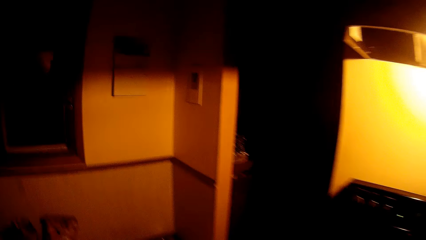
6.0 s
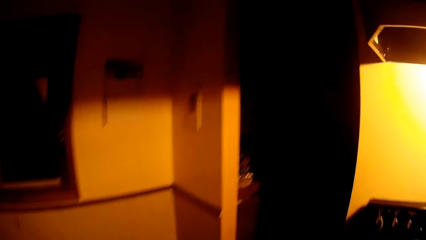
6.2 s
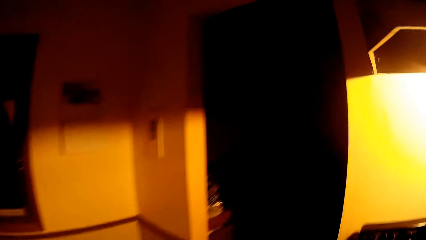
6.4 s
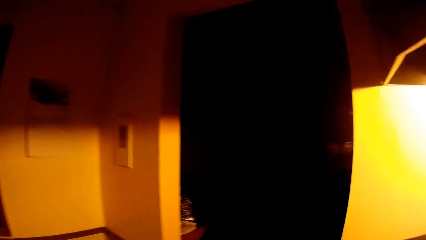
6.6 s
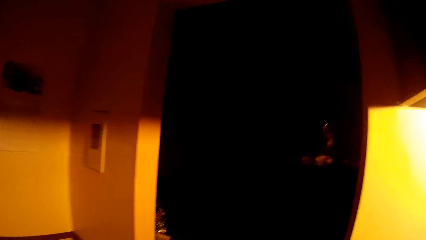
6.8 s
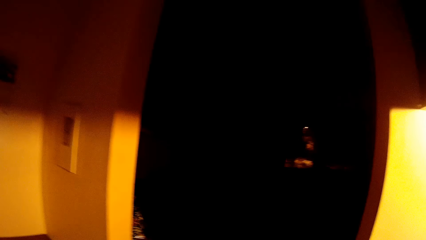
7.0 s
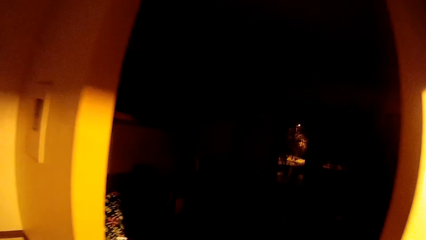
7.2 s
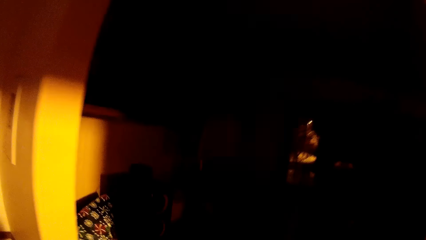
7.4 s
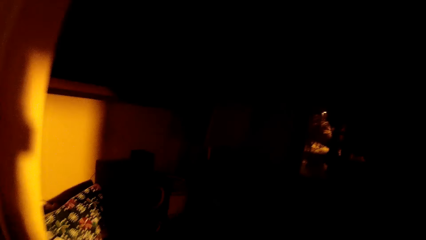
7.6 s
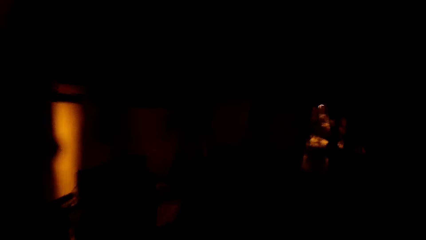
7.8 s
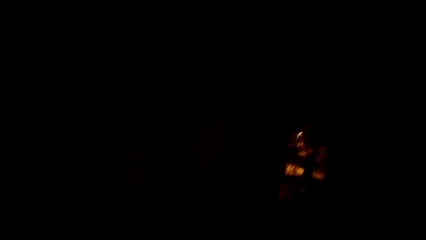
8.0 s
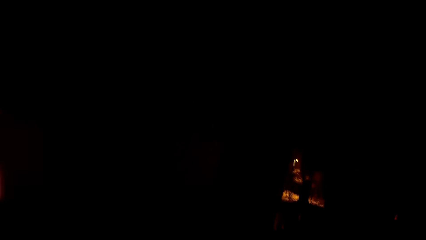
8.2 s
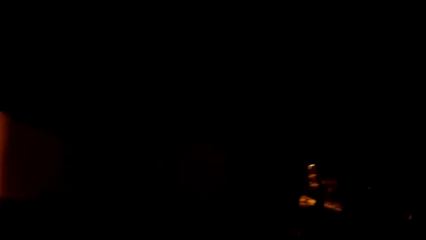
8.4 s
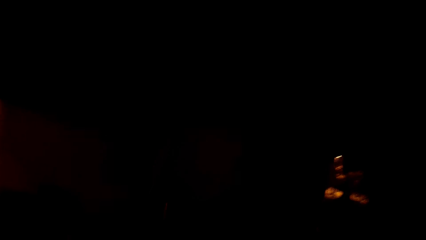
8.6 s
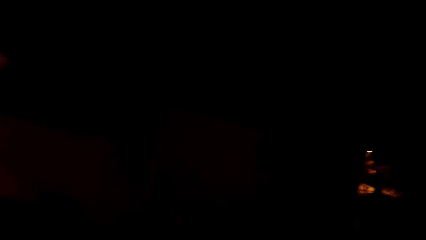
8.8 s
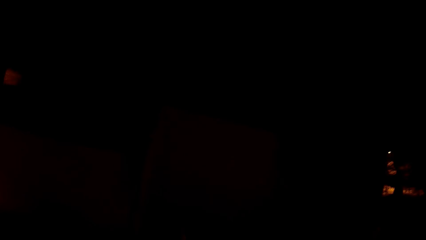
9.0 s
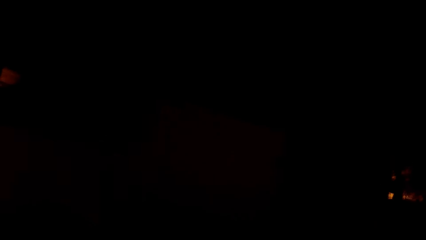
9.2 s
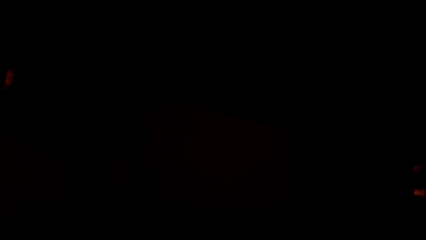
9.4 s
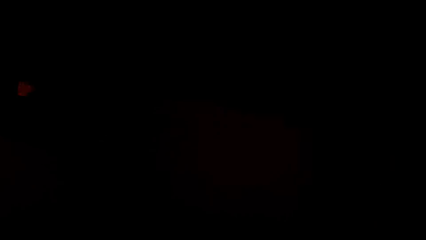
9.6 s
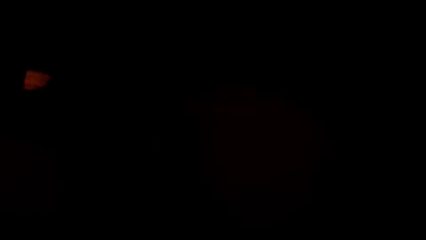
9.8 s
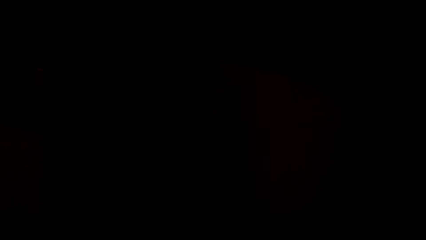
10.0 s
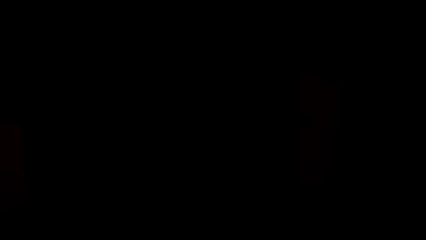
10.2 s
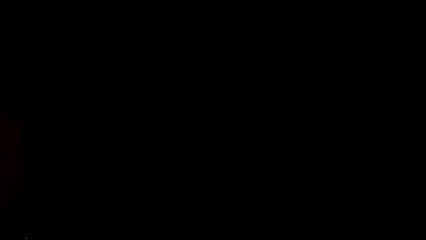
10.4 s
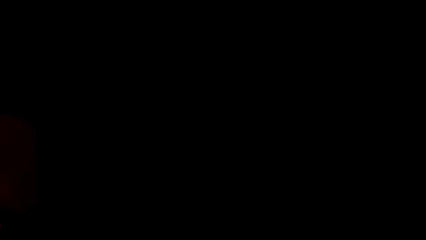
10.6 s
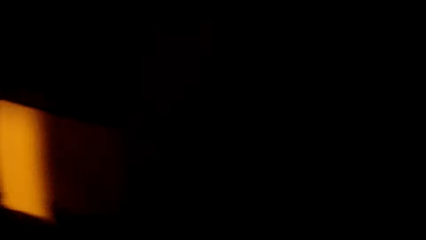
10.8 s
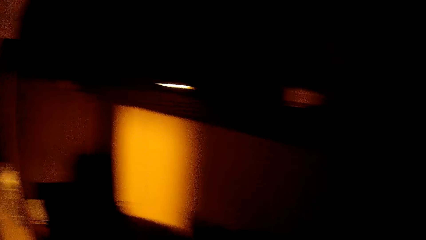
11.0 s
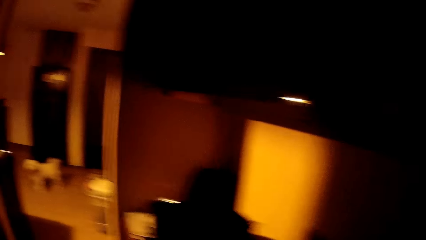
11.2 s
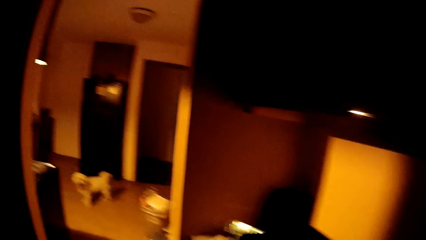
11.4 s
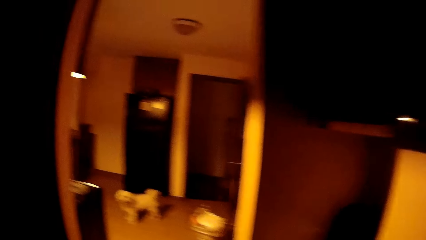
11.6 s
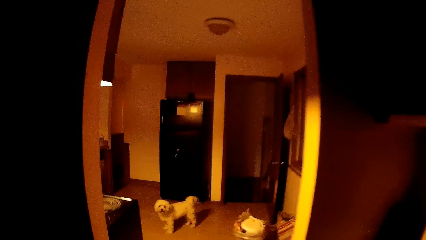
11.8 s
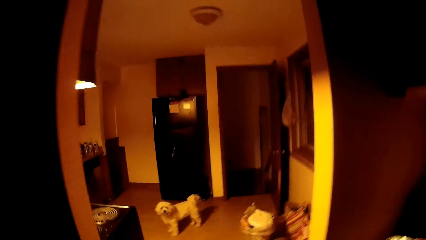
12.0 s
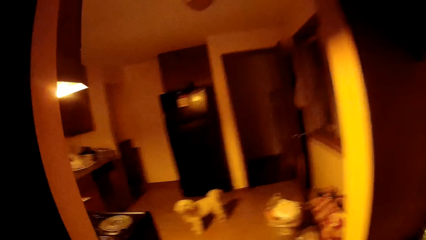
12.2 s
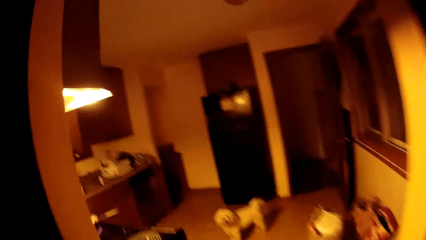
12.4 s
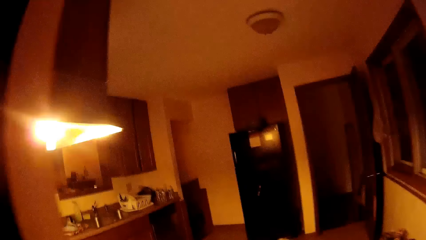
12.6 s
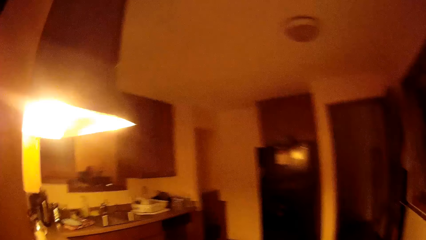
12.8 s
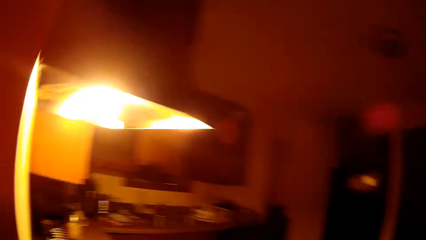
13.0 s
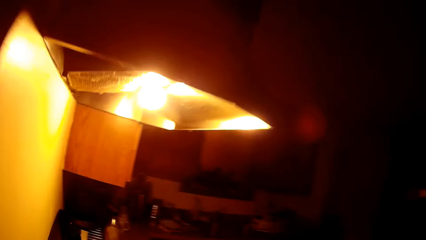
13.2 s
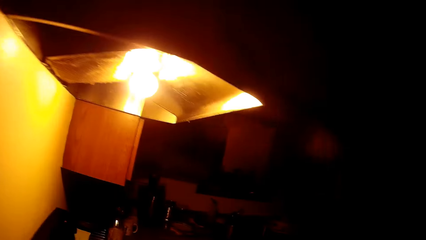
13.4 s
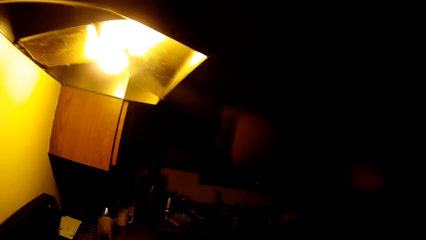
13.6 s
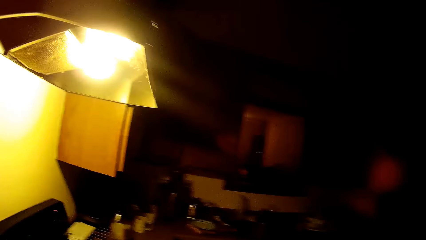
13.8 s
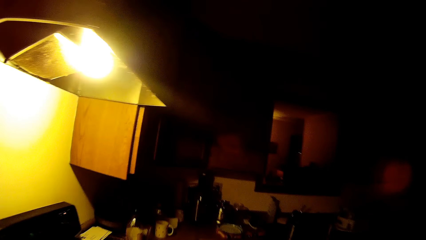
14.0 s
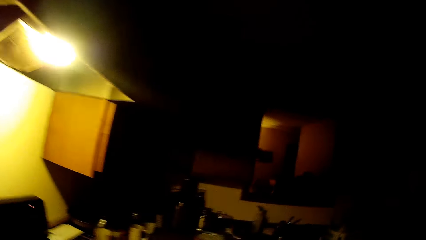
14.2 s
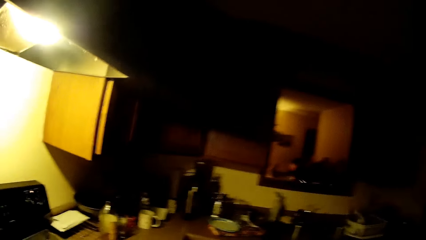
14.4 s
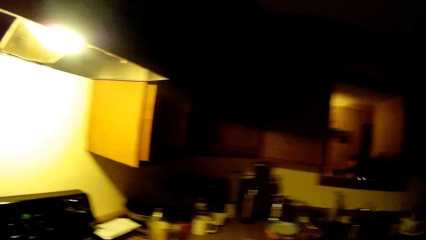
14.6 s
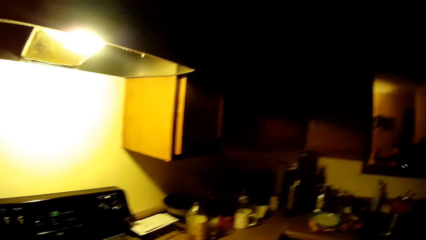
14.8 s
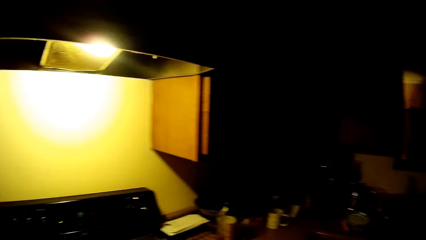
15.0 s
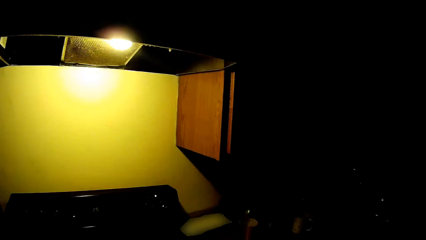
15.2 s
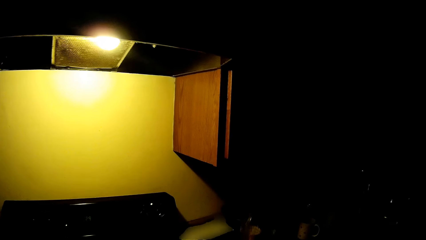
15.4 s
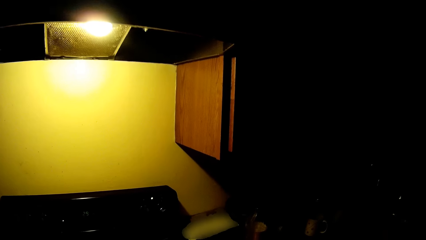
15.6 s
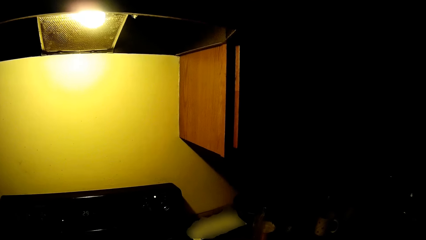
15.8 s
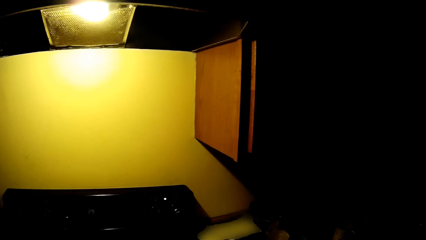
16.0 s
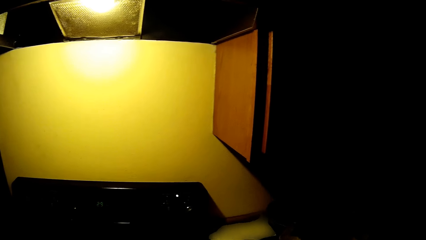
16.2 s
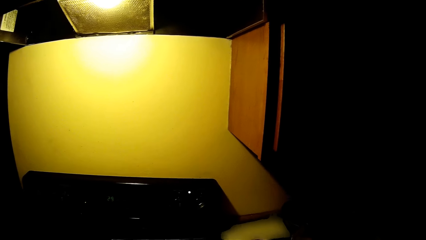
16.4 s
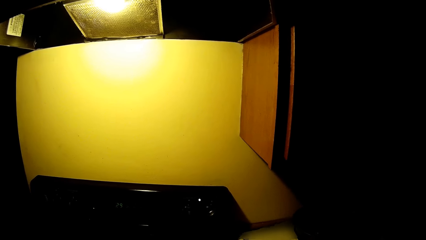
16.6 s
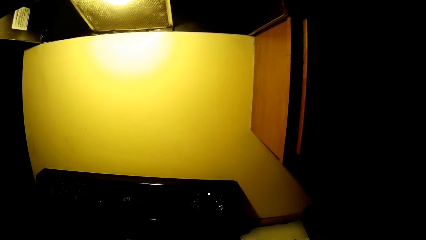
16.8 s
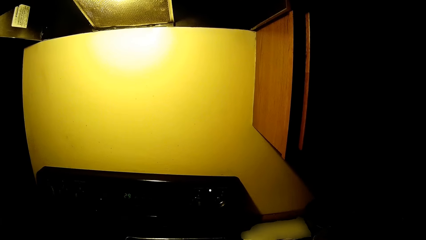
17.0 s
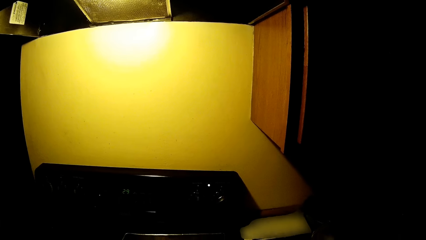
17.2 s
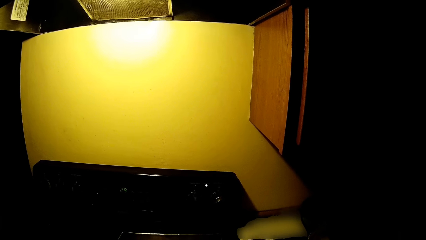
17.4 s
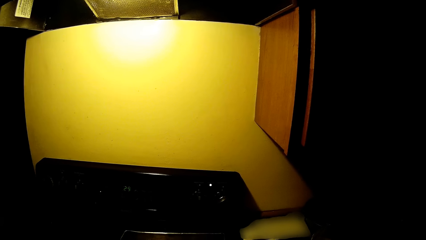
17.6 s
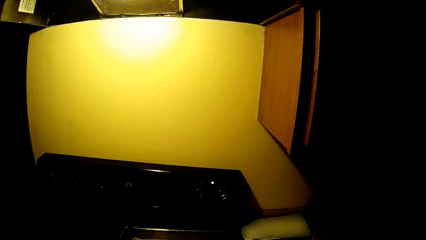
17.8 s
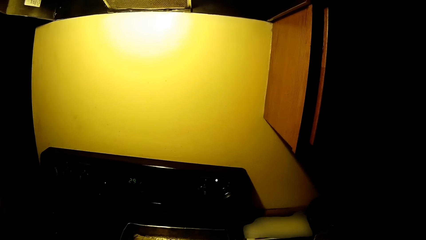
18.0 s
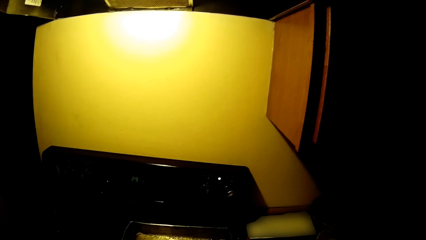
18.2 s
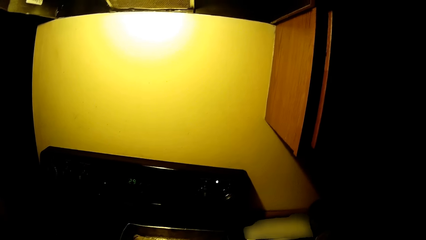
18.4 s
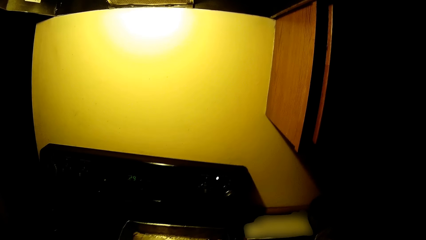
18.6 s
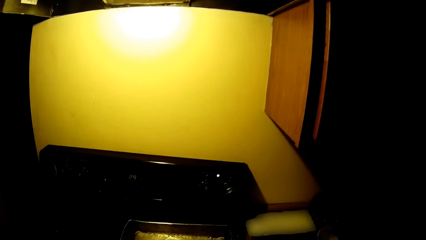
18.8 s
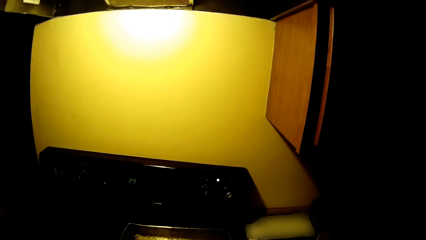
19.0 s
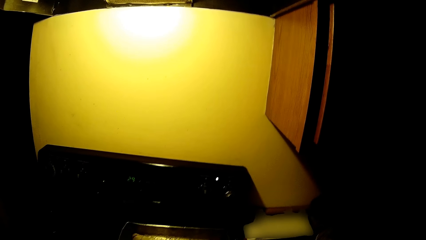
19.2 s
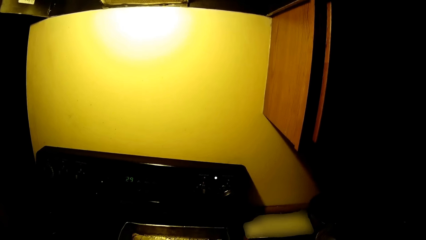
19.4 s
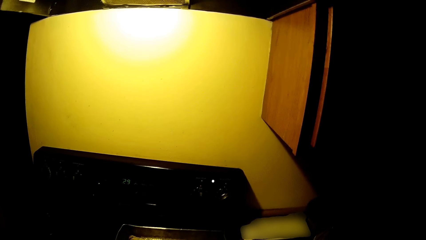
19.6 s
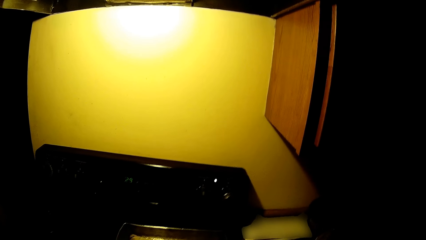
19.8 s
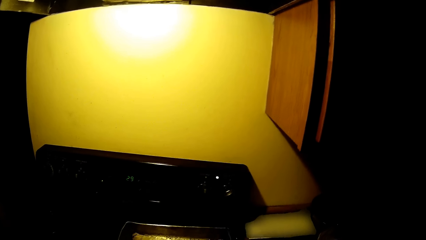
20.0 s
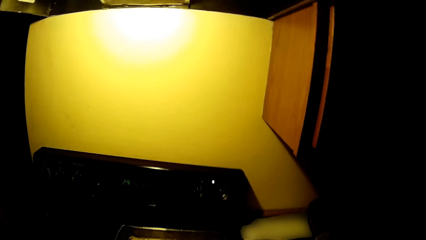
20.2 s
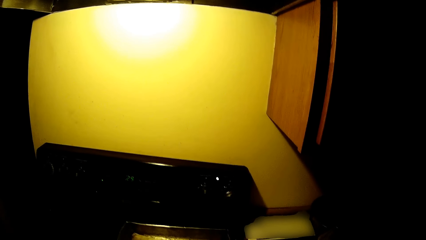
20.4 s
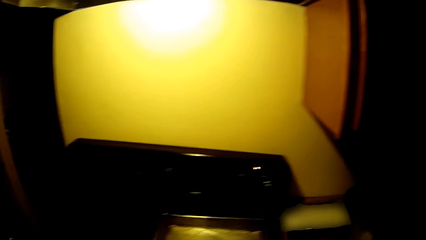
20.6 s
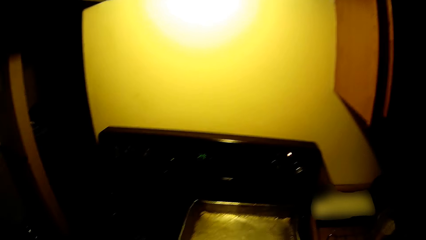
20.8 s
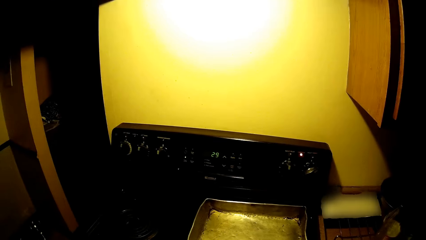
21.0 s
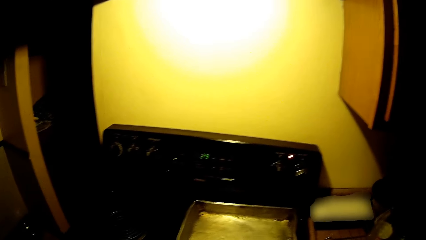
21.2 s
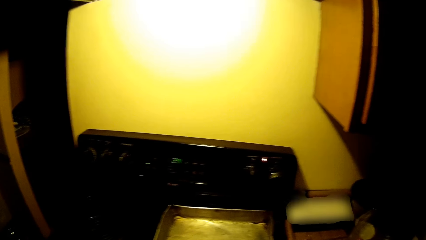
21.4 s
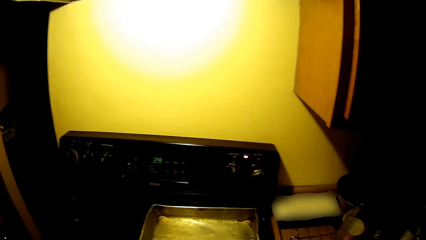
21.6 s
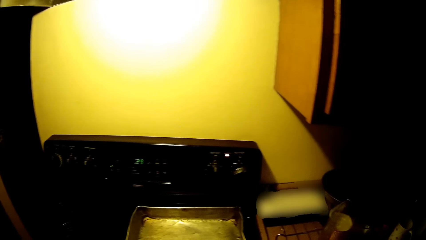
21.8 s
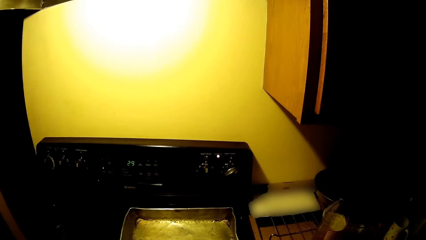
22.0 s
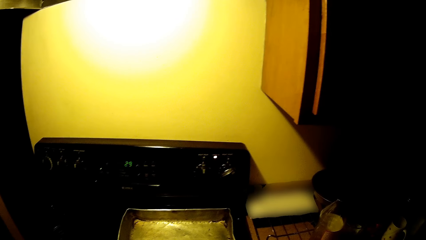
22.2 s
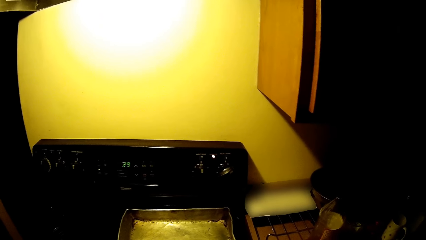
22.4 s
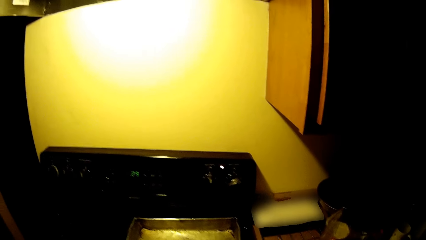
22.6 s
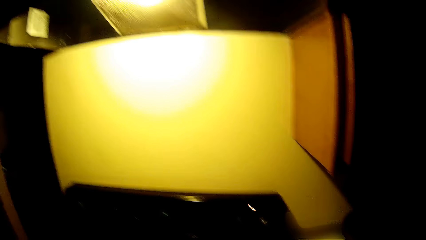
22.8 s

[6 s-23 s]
The camera wearer walks out of the kitchen. They walk into the kitchen.
